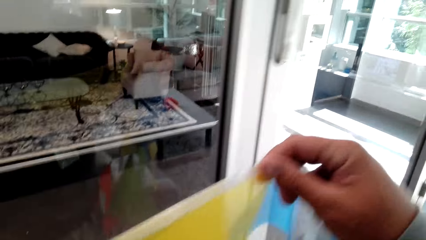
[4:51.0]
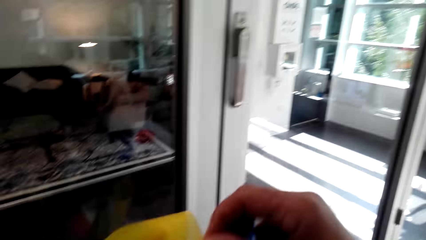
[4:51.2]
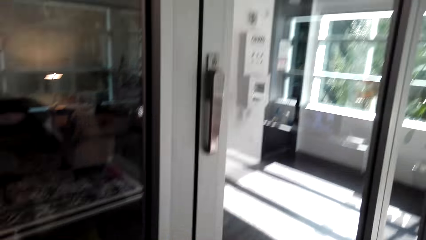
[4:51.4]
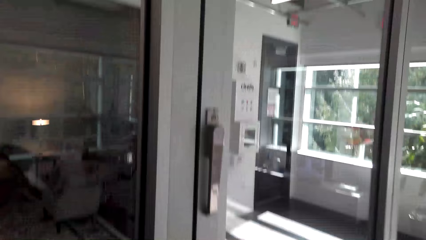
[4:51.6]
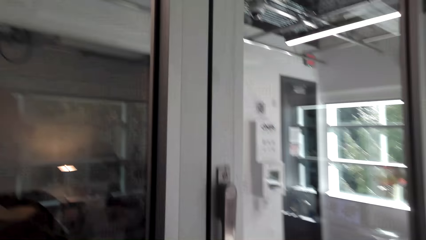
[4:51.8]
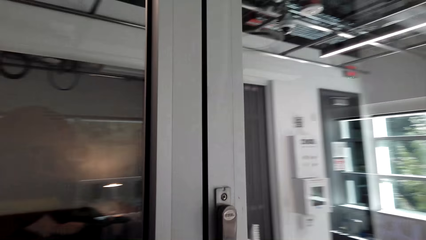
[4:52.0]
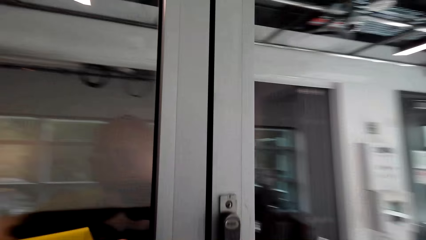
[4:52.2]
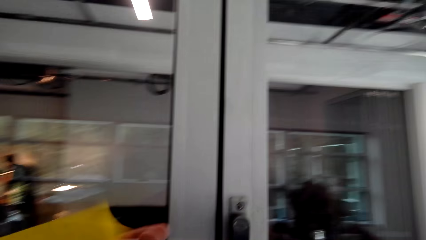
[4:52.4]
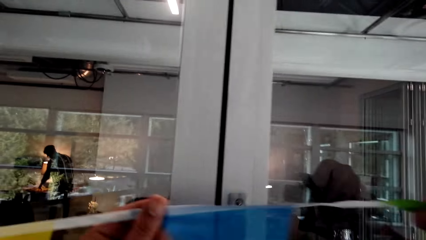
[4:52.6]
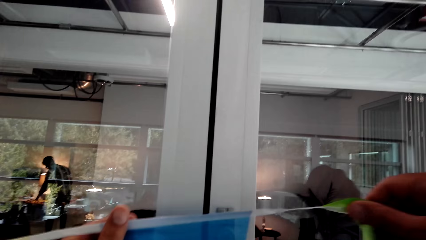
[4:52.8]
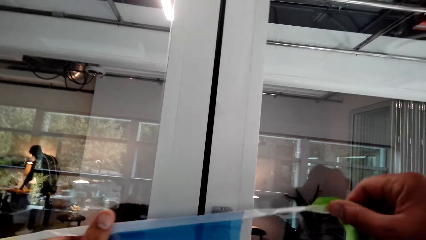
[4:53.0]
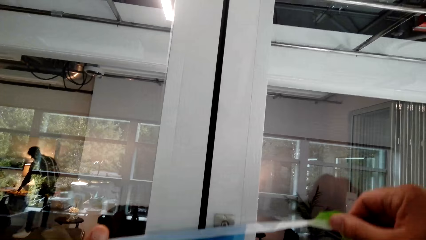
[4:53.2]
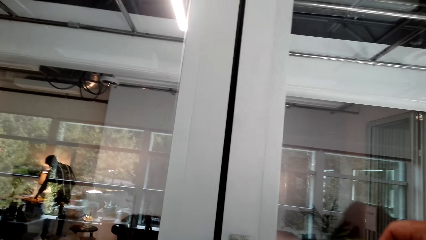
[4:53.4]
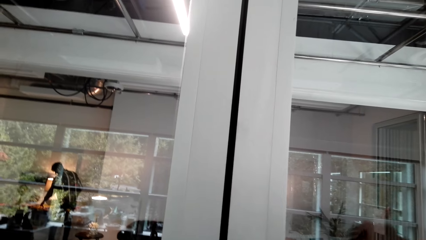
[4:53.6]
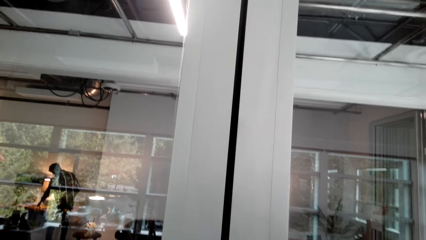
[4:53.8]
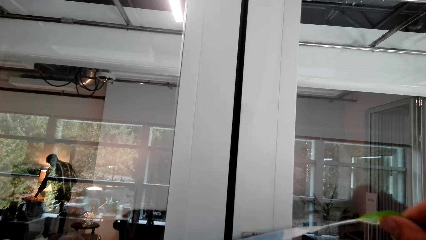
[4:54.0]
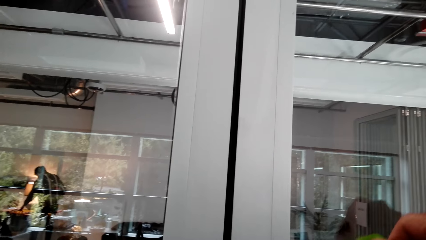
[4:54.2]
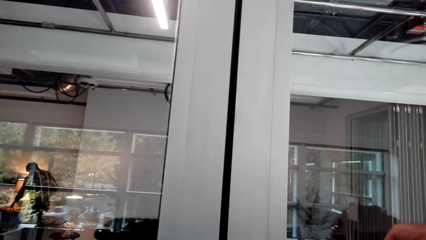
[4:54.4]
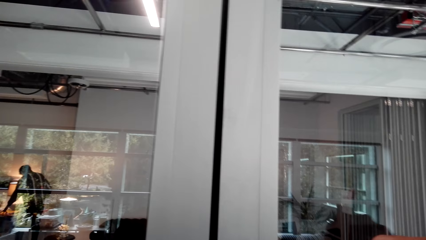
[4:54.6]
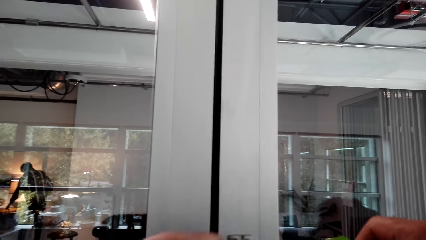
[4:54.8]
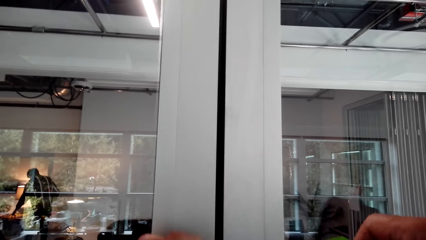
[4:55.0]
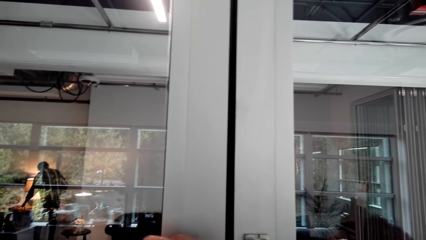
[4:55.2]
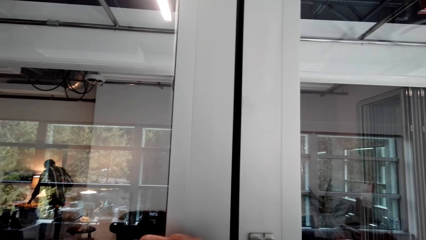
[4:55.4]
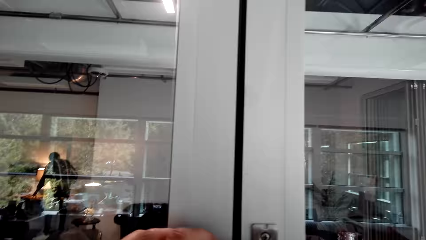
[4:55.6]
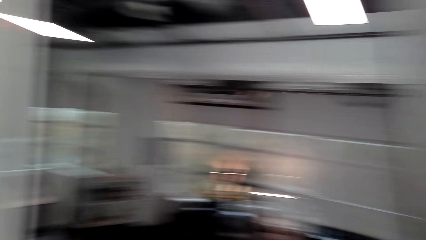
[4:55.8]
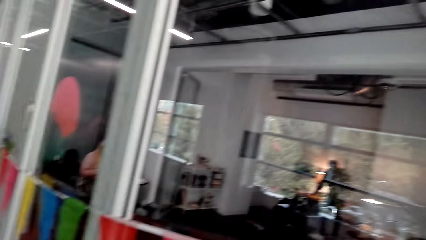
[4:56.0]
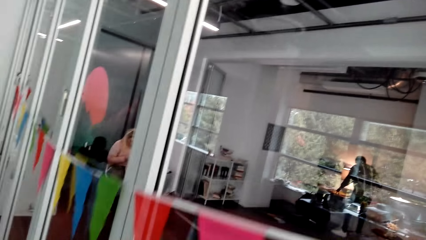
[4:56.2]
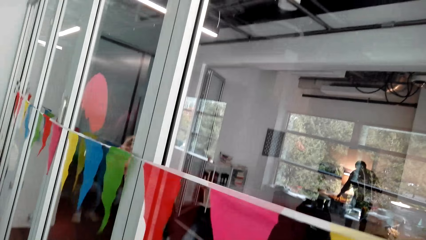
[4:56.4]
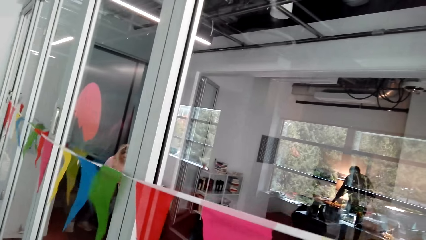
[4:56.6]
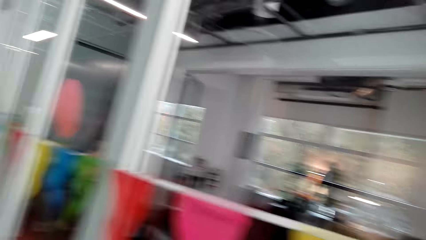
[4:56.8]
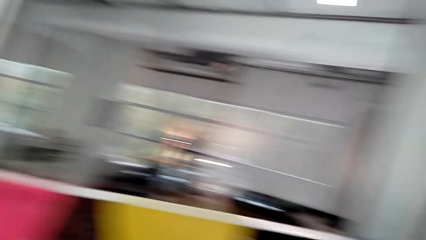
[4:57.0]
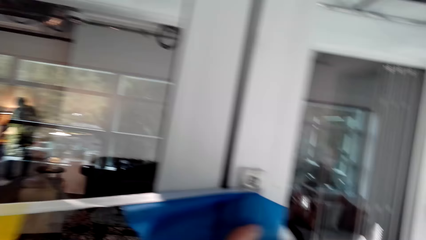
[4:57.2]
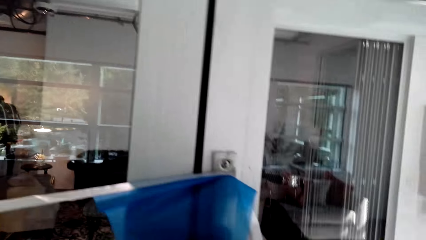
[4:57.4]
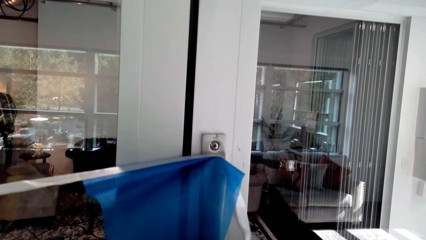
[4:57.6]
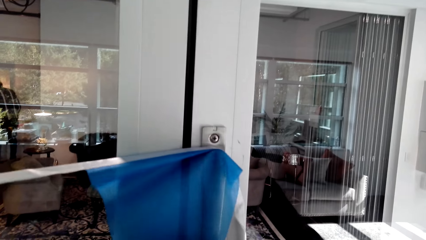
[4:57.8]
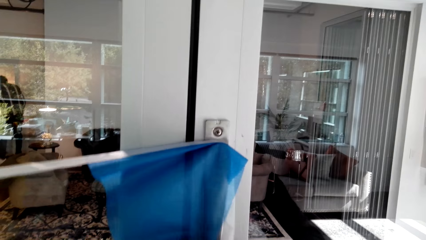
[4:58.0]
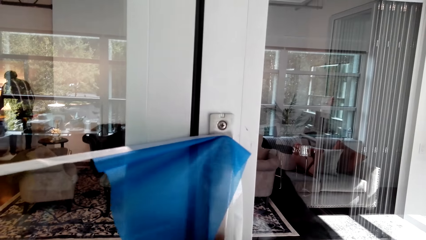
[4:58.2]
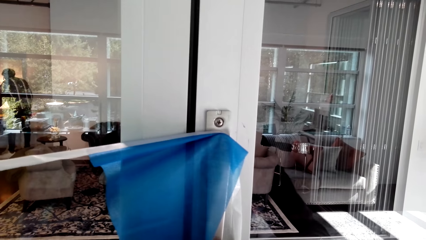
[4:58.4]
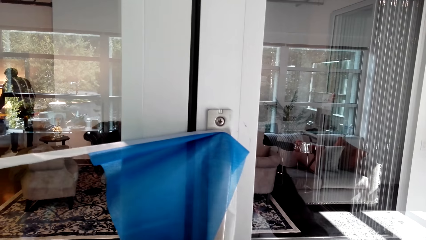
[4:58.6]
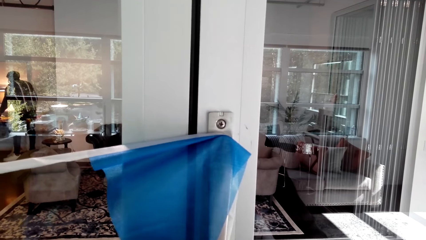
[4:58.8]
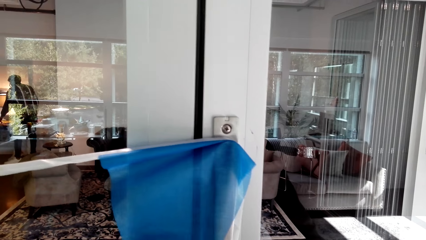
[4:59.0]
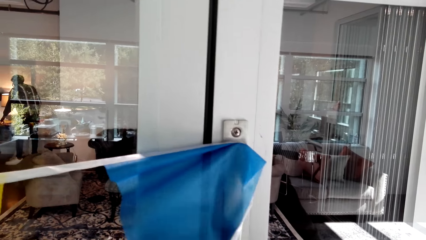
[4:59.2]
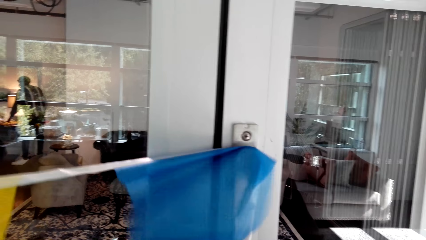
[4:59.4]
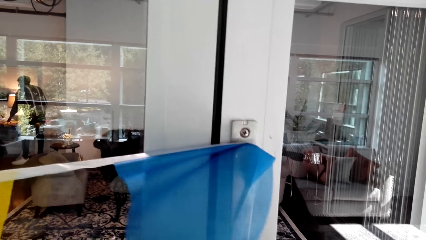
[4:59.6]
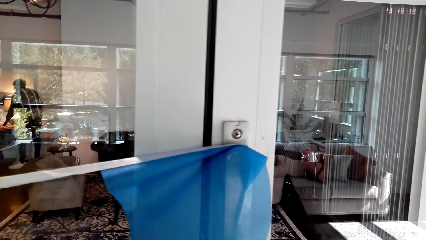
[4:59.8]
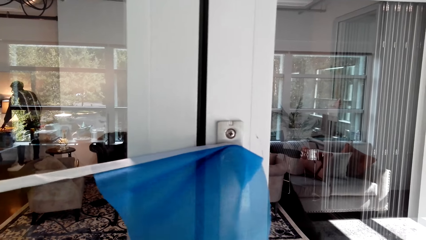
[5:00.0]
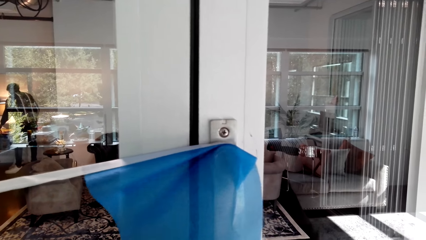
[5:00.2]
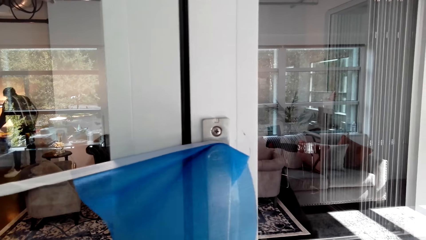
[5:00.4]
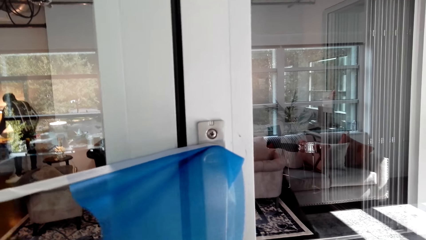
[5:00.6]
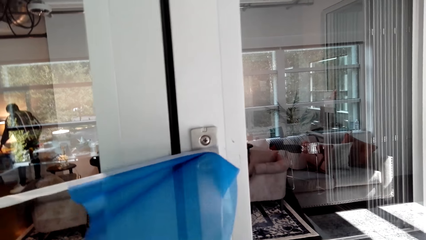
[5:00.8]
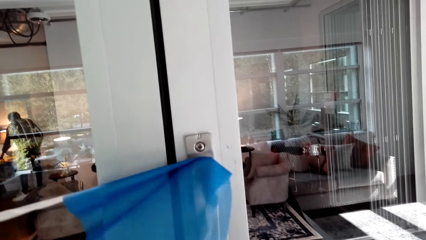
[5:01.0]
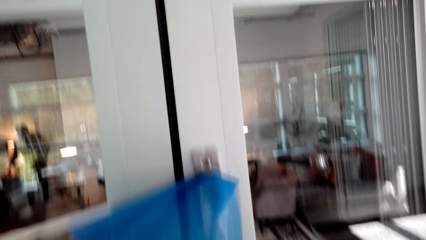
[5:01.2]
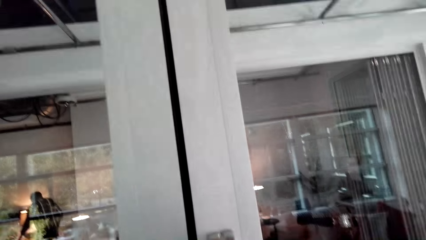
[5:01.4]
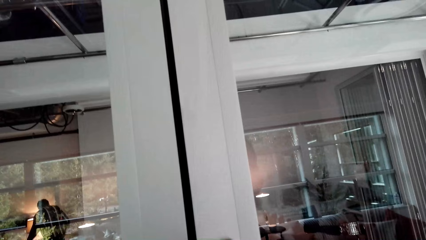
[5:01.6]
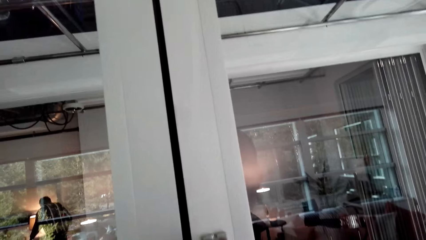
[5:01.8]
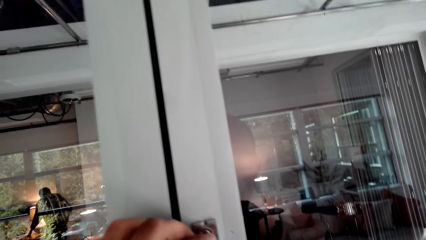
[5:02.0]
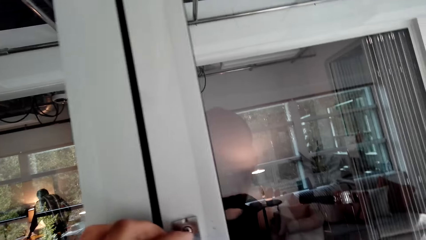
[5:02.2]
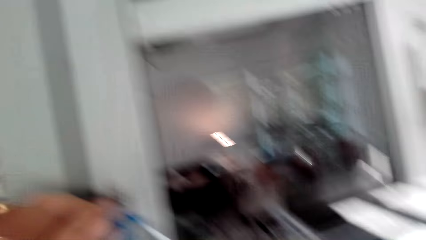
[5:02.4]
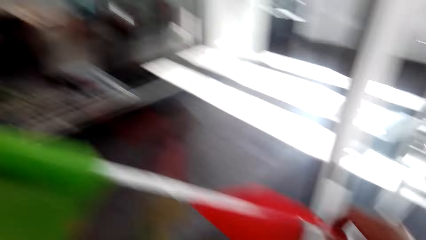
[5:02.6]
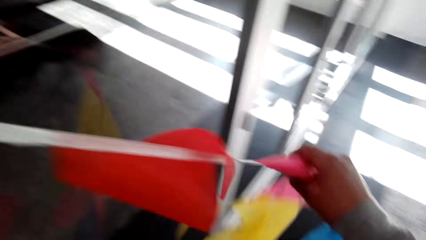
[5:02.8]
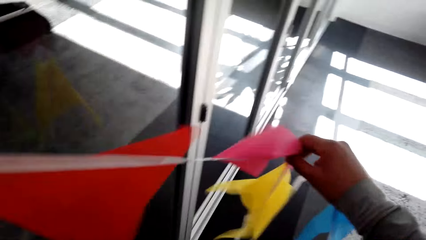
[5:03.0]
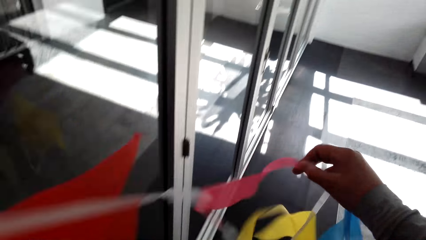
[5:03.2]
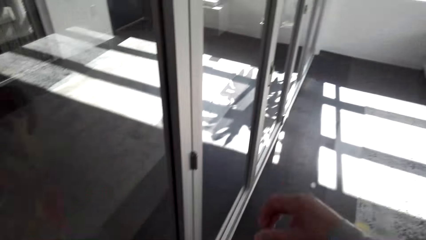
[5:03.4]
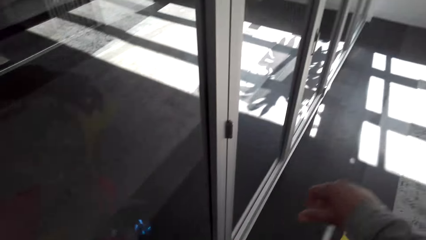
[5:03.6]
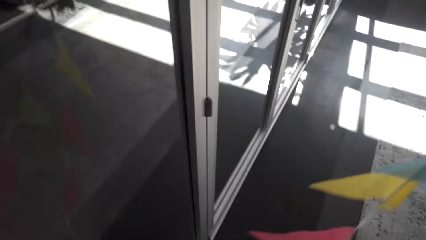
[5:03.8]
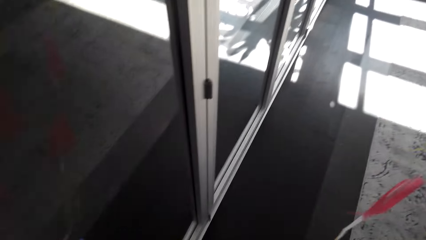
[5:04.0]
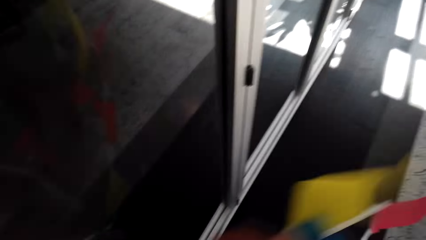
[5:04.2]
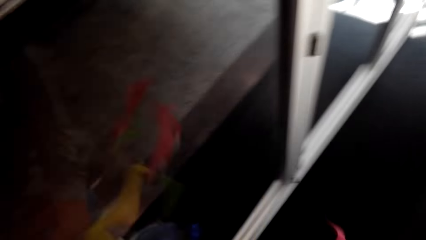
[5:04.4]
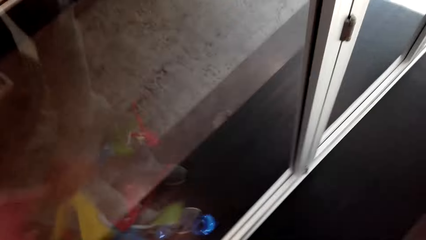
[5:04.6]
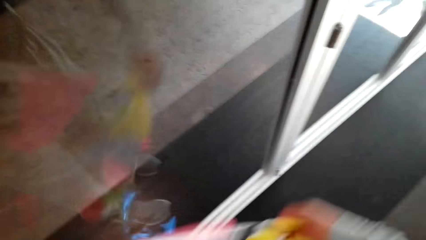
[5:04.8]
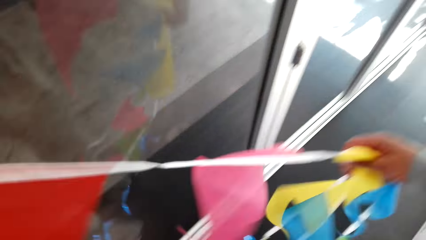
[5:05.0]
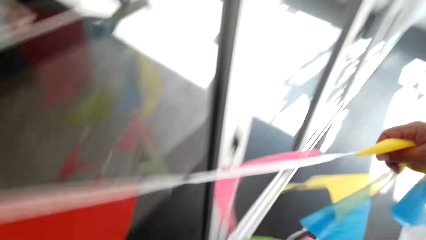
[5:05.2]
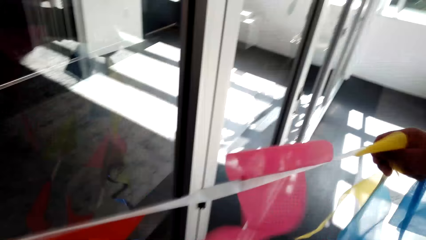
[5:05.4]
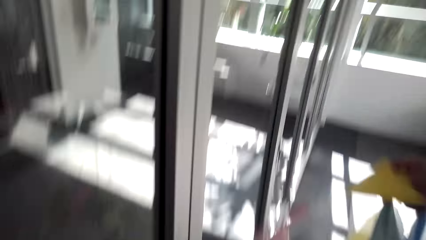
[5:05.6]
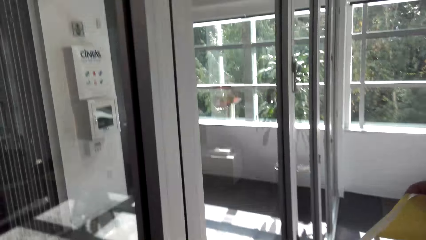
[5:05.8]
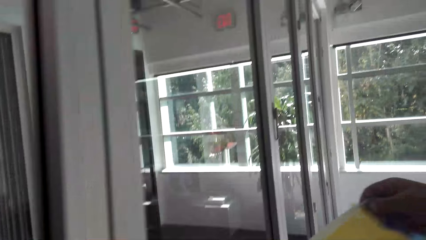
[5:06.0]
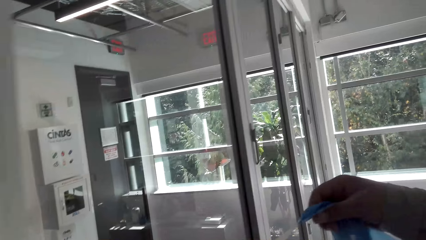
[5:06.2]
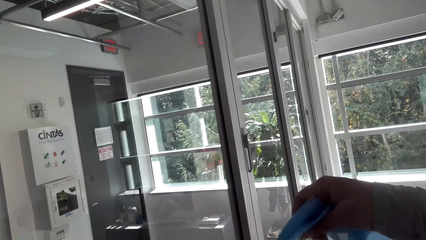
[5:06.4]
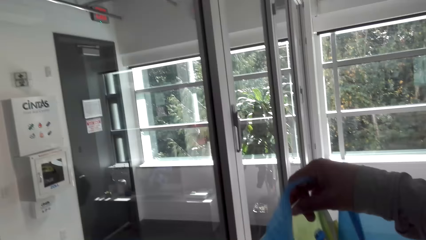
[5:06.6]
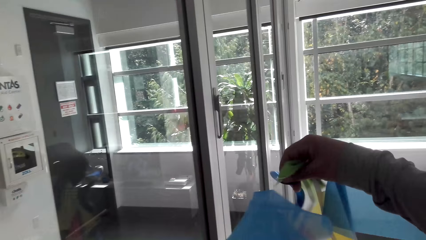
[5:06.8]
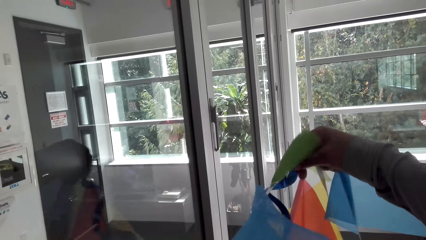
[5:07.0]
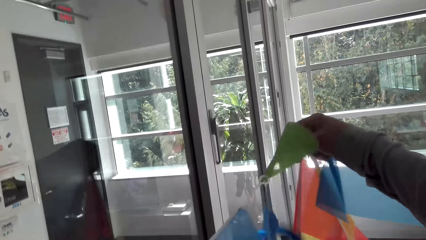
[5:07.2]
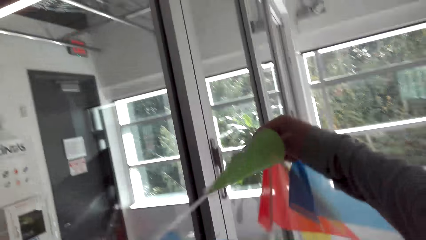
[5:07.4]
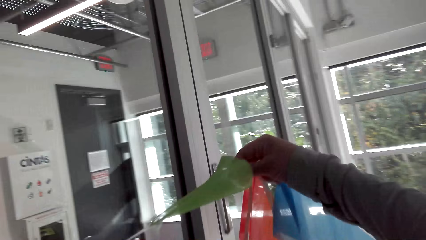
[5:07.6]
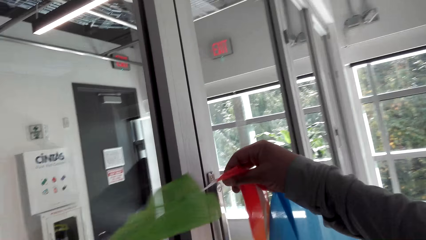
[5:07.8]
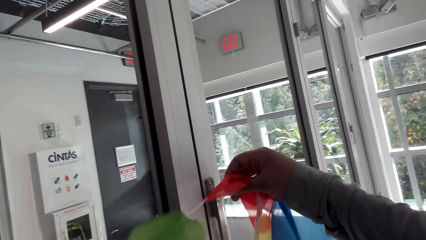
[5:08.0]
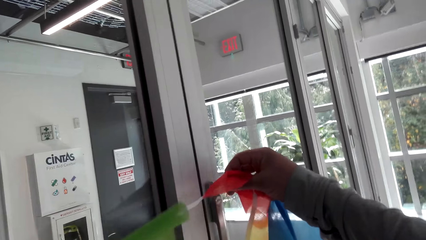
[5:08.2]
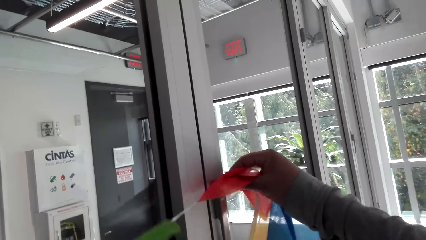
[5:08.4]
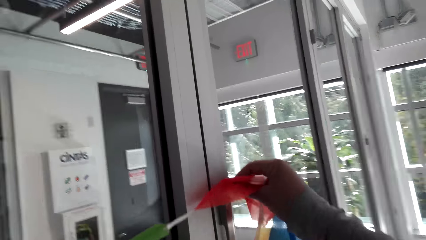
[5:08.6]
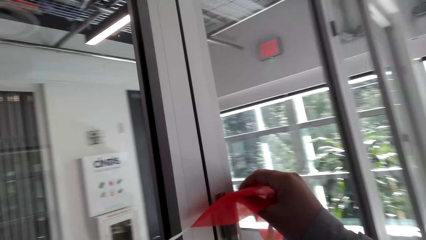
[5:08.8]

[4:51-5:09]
The camera wearer hangs the decoration flags or kites on a door handle. They look at the decoration flags. They pull the decoration flags. They pull a string of kites.
